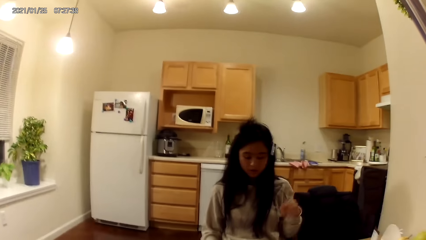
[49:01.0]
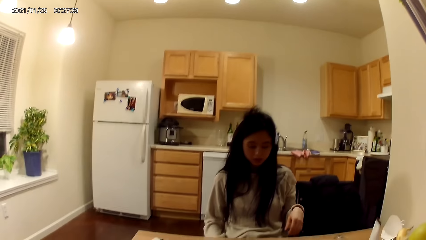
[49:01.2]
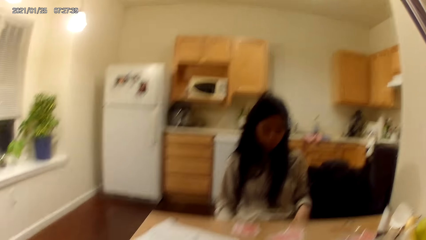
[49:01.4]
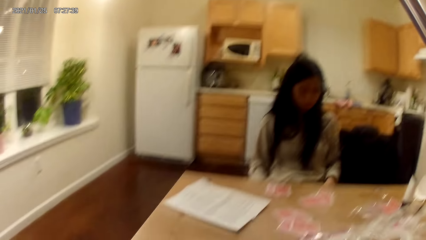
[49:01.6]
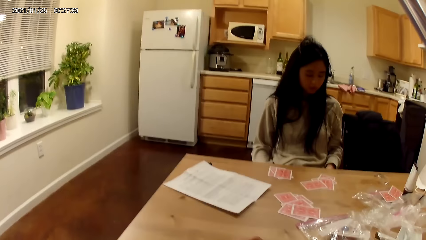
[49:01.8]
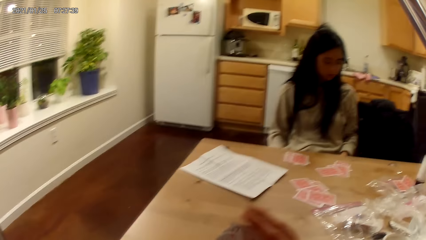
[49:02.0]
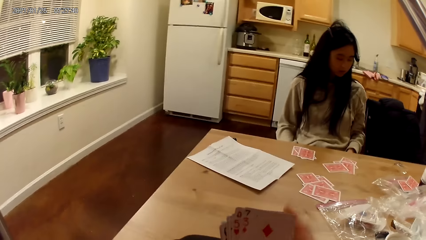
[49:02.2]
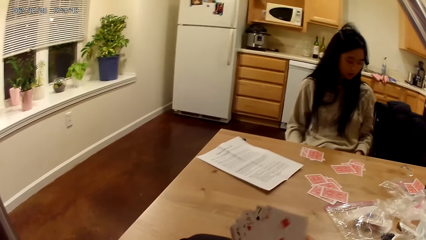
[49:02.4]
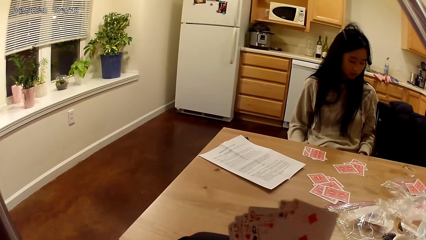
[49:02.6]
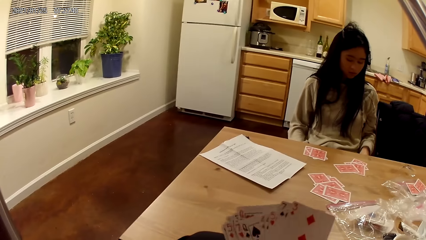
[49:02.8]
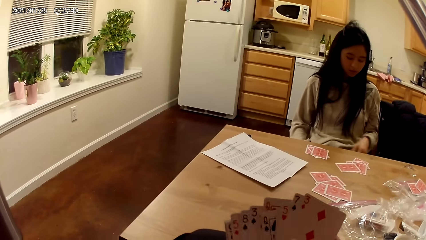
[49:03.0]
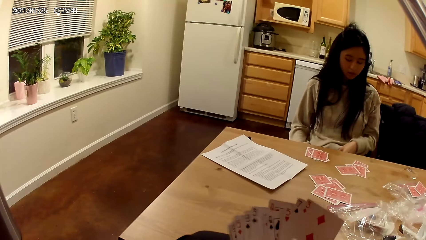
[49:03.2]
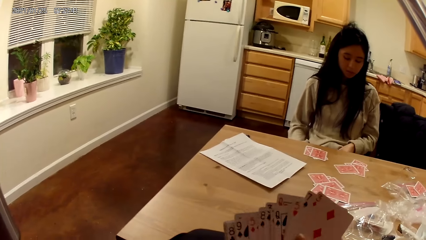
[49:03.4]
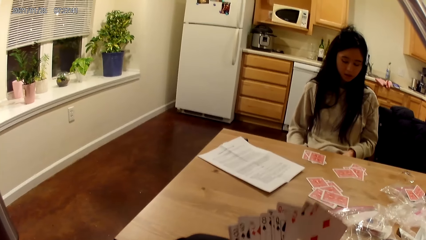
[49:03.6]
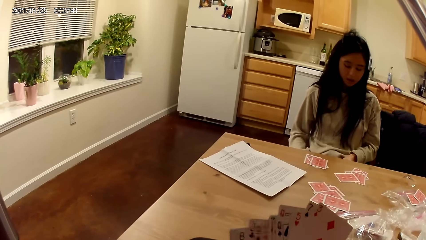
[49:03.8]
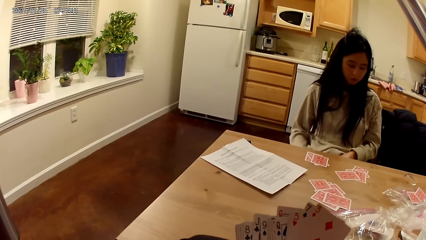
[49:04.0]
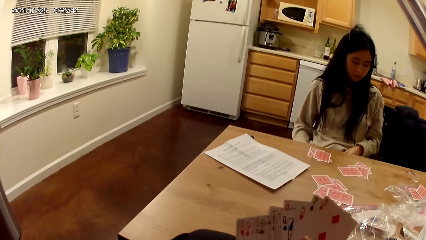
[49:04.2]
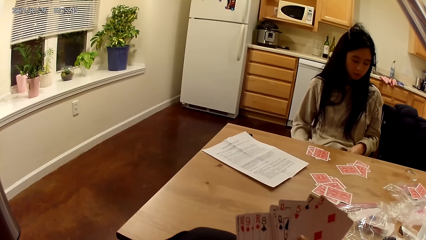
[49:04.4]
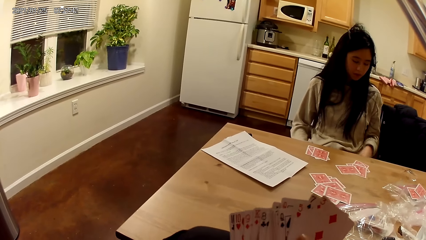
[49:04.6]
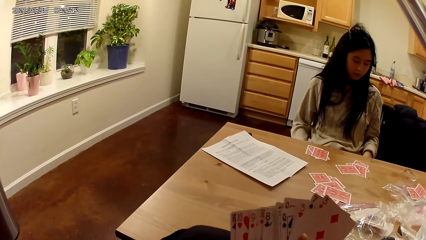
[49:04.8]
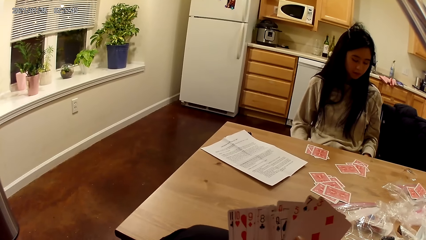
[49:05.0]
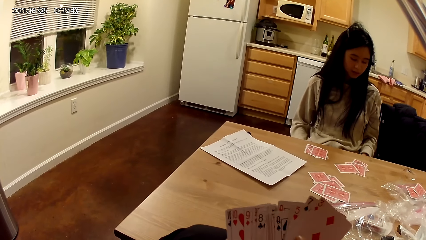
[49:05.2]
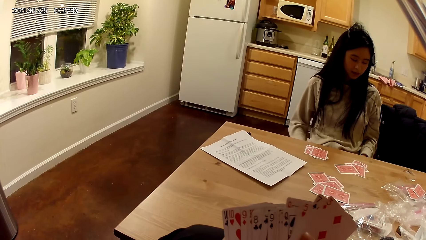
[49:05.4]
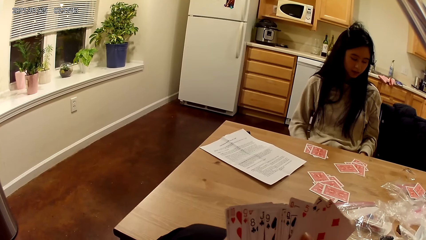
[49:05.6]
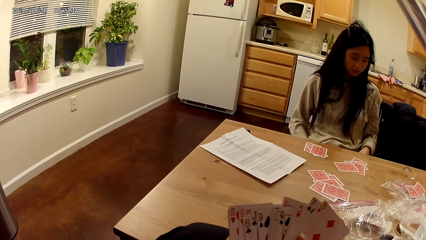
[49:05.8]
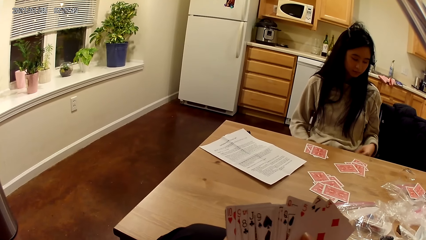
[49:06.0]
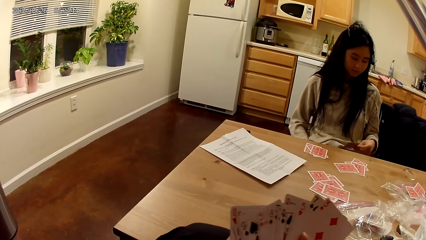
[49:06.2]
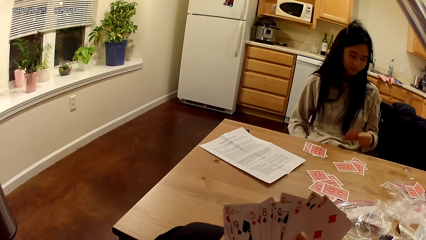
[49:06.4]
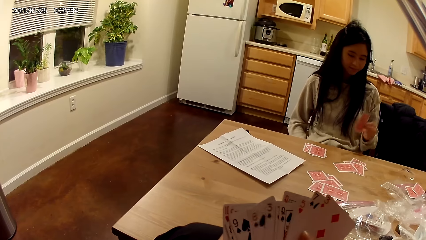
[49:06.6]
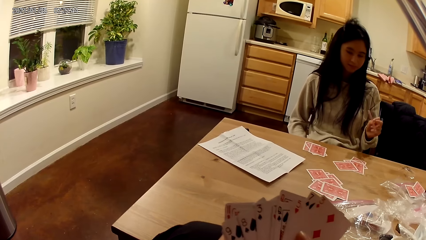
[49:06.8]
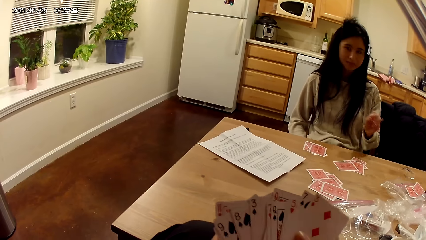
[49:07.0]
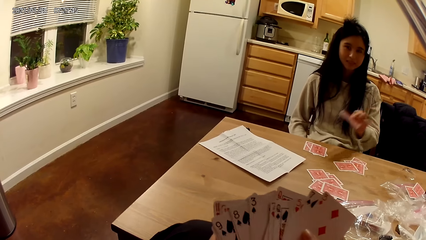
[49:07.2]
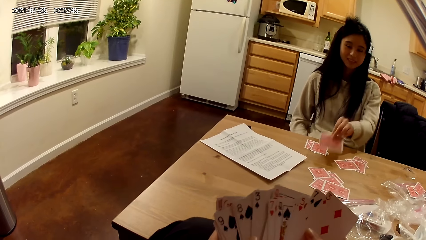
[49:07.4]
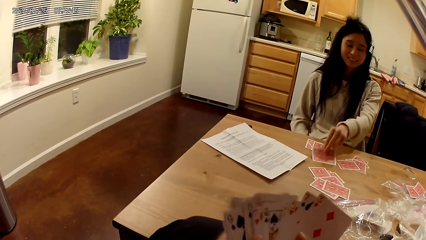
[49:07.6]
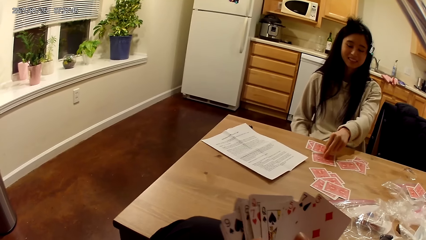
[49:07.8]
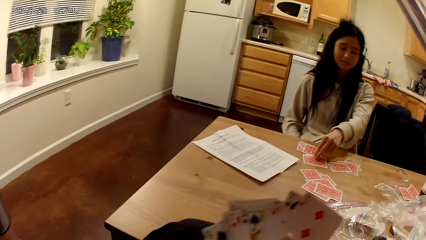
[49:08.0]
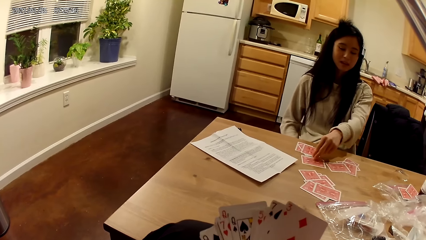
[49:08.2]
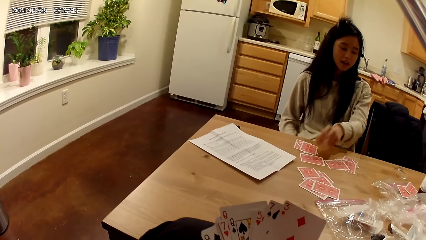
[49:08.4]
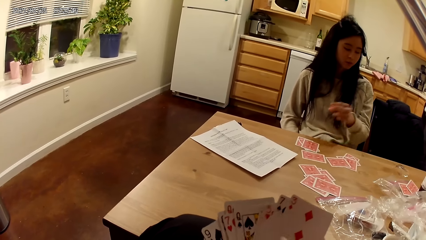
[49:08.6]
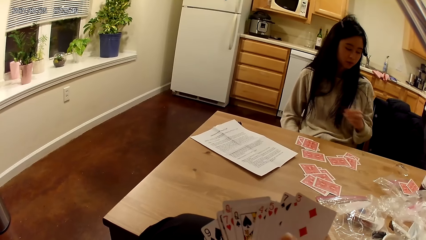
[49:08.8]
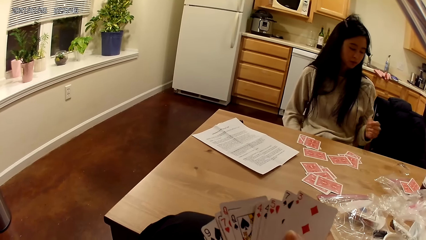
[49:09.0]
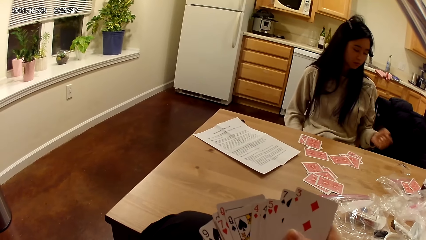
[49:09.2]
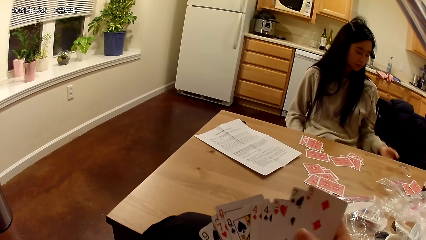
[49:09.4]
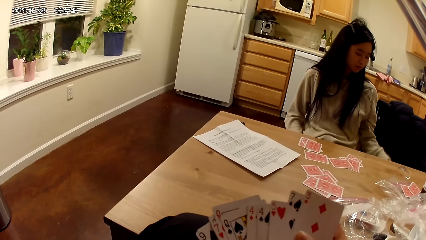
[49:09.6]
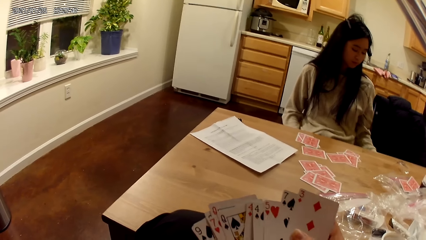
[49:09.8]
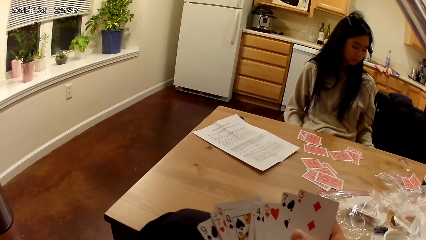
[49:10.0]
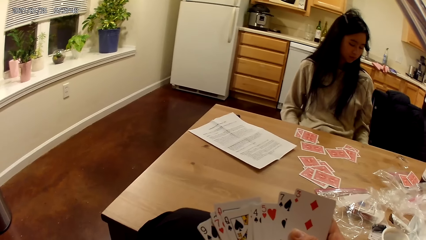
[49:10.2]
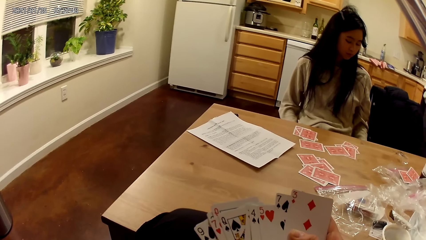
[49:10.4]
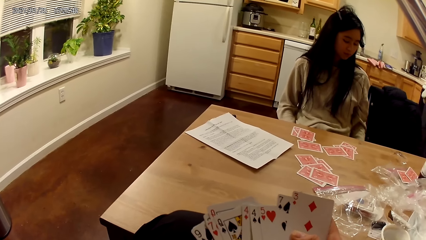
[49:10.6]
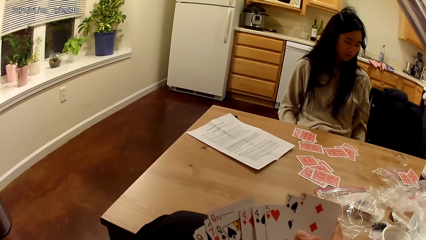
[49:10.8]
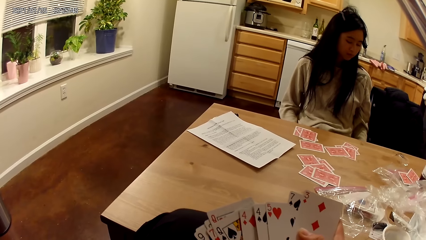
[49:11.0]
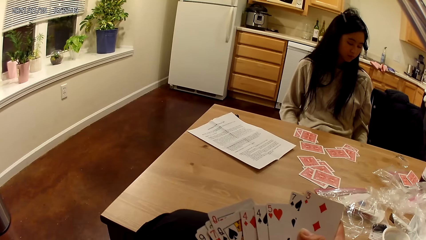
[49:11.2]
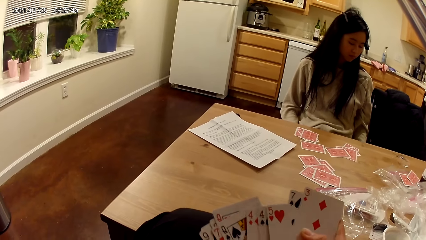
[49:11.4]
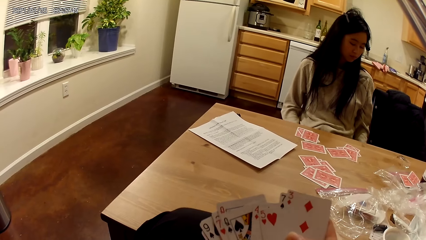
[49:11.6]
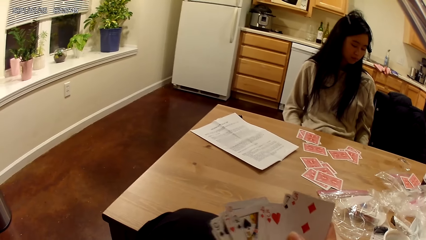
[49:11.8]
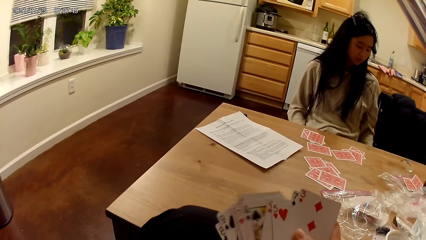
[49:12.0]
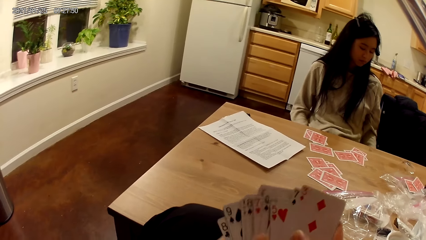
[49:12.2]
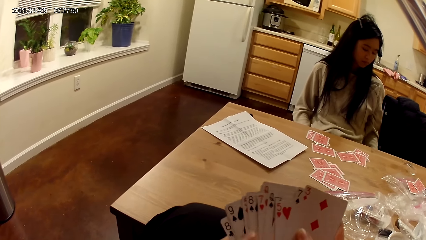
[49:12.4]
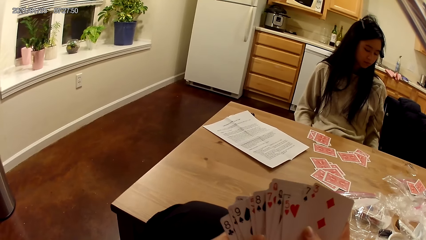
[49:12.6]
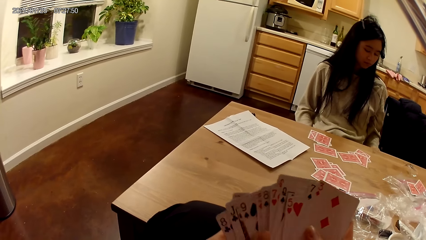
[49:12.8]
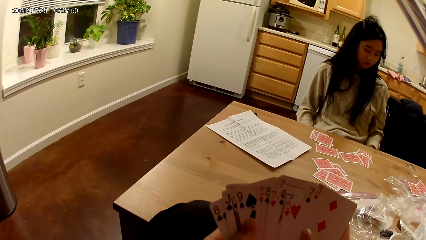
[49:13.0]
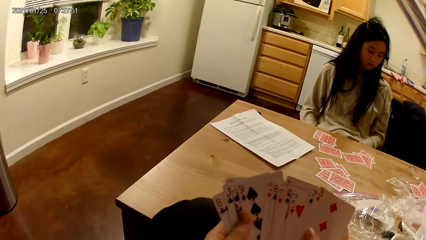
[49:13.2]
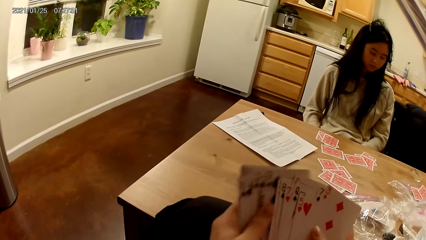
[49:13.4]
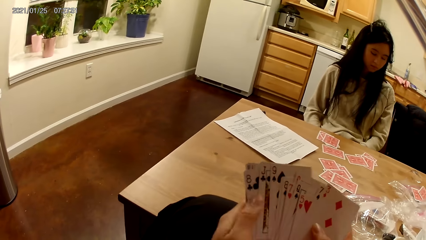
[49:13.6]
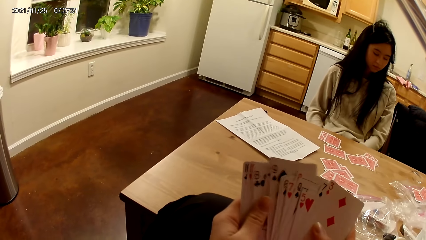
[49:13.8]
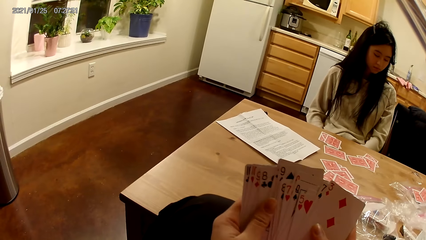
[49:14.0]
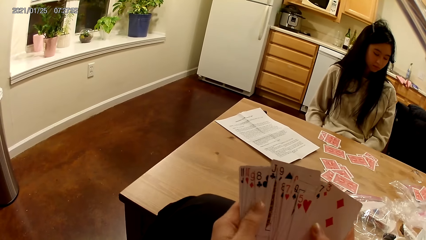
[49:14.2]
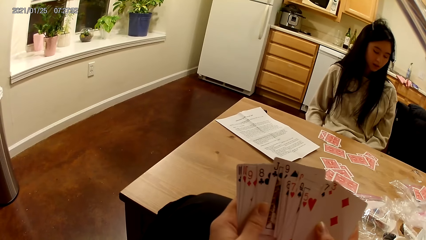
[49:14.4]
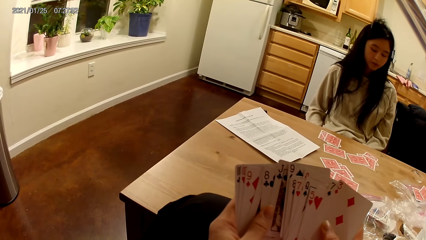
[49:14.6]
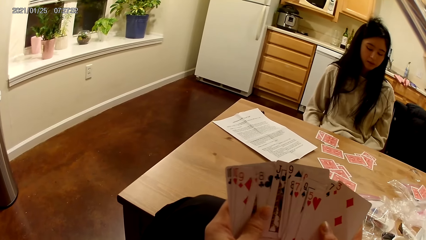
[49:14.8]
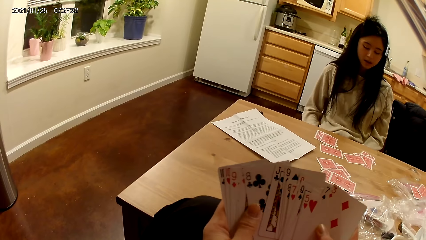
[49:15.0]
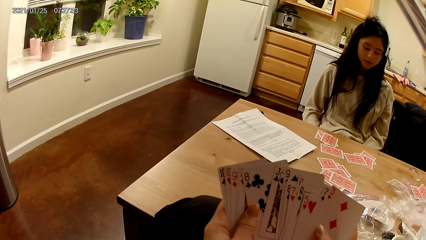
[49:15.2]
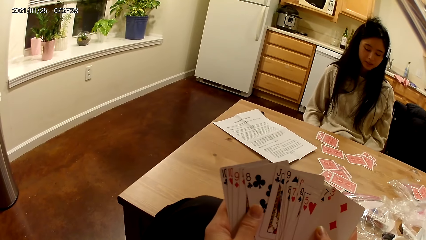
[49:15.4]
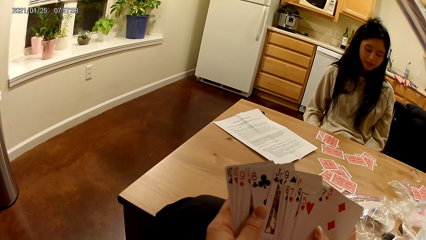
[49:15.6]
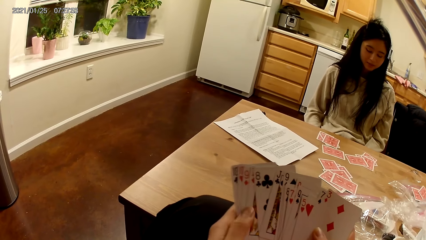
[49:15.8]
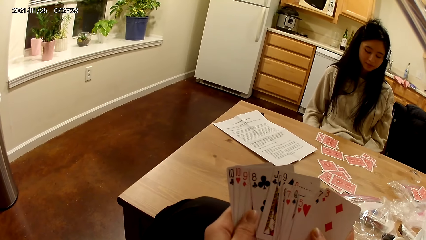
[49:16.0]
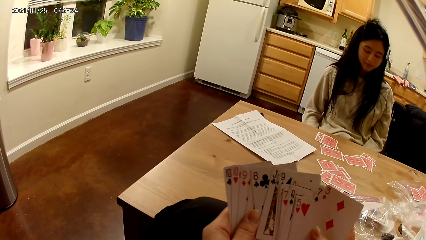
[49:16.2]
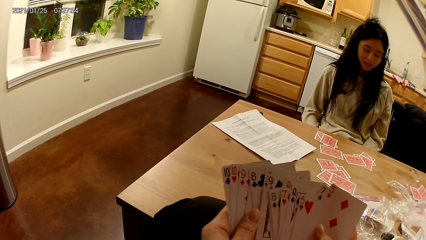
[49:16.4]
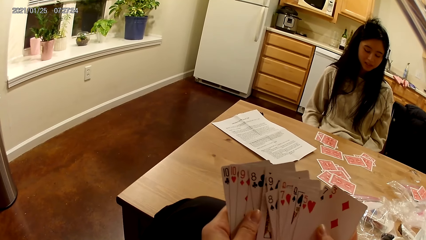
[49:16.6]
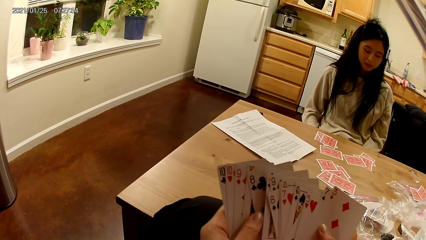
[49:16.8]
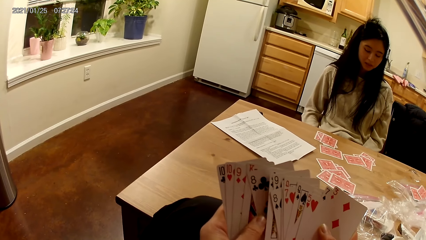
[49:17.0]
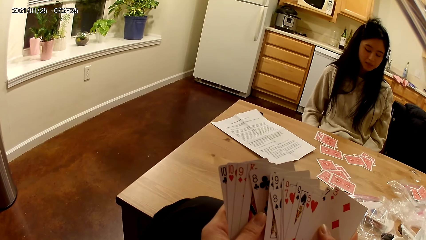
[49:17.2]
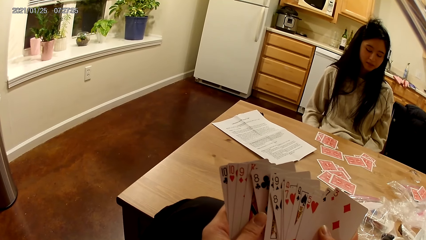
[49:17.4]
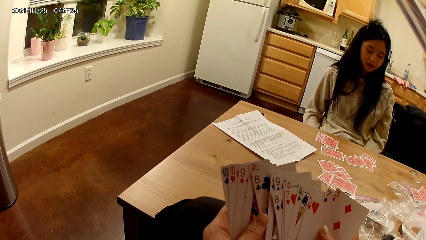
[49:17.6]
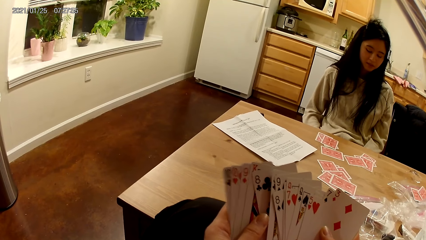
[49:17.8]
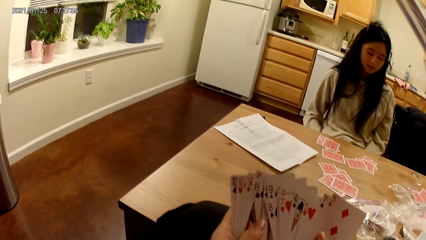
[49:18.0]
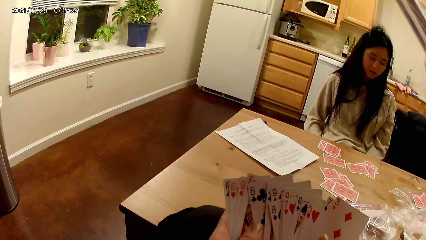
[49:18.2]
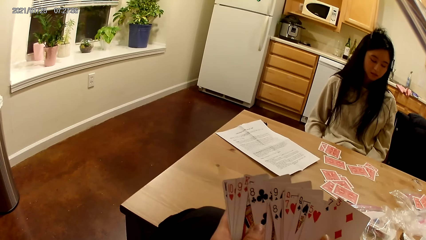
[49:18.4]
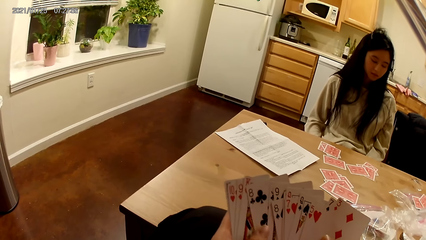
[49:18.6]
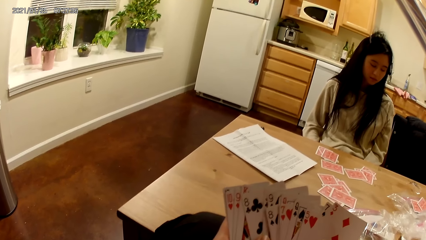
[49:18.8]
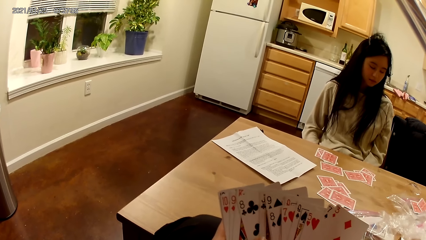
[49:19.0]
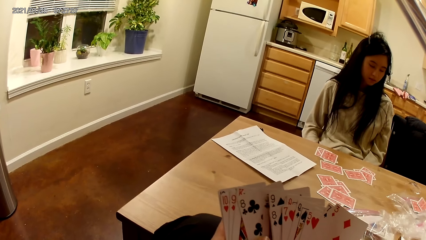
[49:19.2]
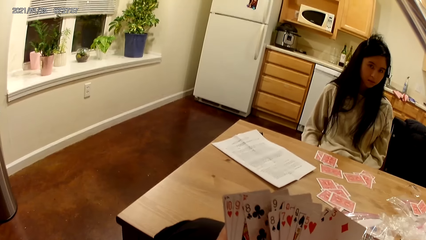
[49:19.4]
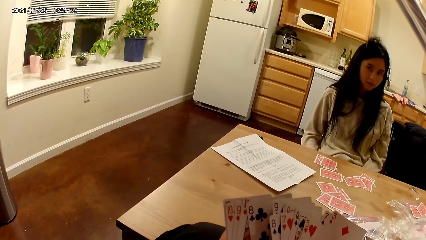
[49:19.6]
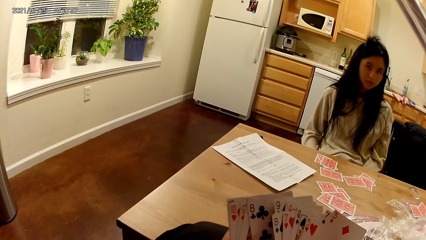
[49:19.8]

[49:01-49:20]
The woman lowers her right hand. She shuffles cards in her hands. The camera wearer places another card on the dining table with her right hand. The woman shuffles cards in her hands.
